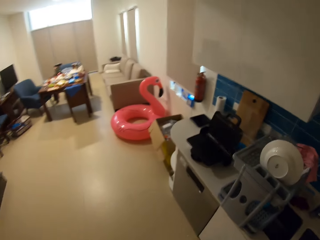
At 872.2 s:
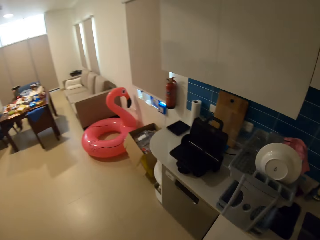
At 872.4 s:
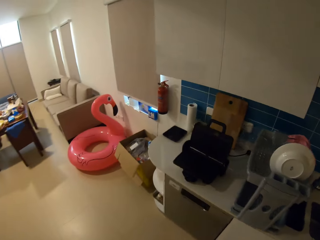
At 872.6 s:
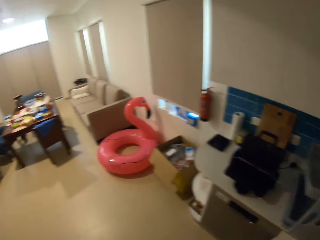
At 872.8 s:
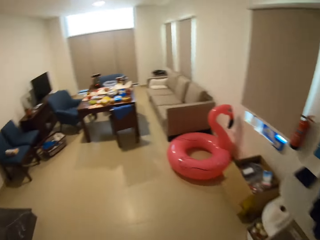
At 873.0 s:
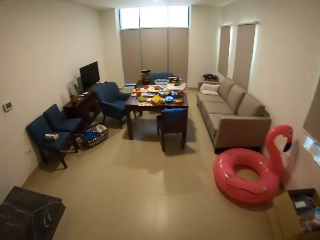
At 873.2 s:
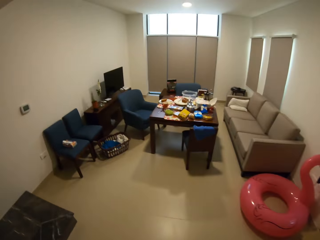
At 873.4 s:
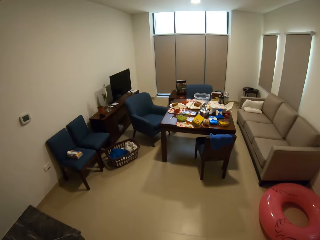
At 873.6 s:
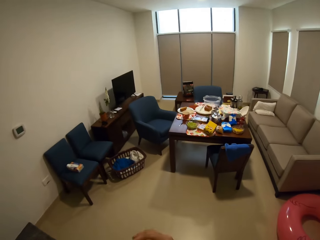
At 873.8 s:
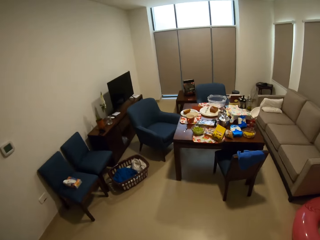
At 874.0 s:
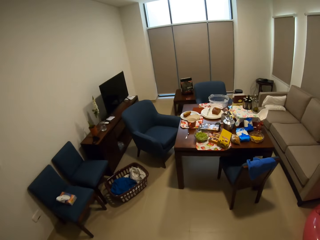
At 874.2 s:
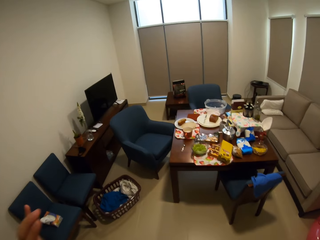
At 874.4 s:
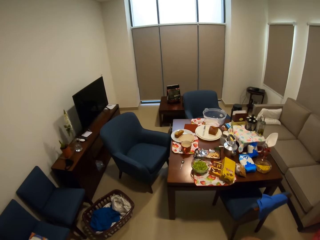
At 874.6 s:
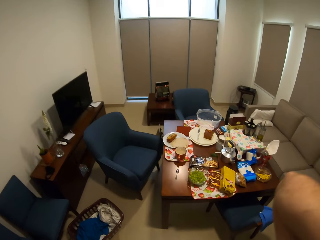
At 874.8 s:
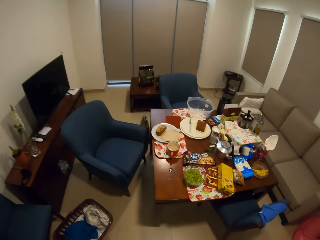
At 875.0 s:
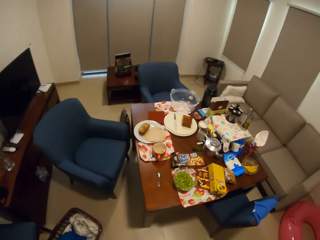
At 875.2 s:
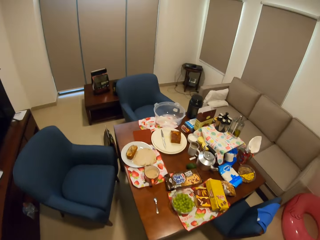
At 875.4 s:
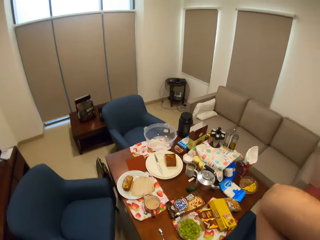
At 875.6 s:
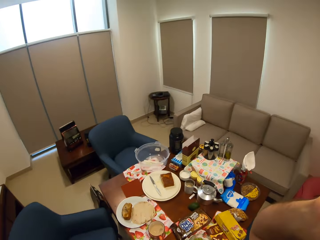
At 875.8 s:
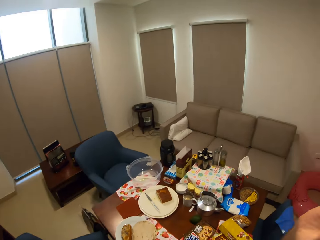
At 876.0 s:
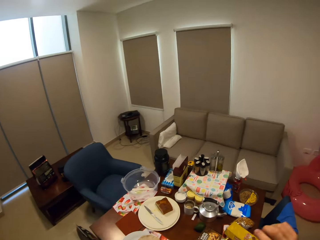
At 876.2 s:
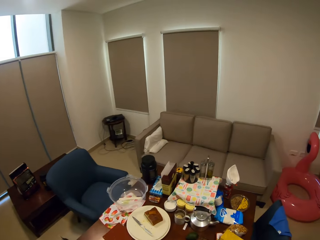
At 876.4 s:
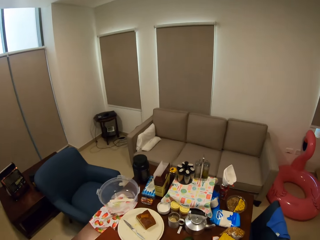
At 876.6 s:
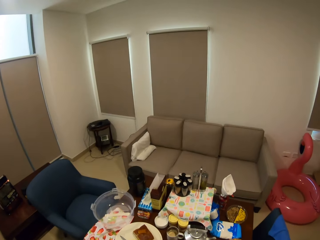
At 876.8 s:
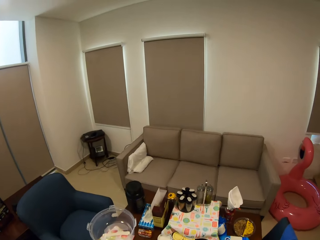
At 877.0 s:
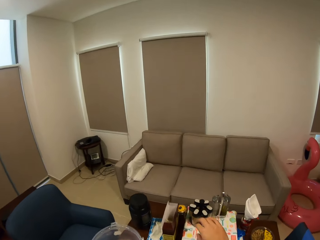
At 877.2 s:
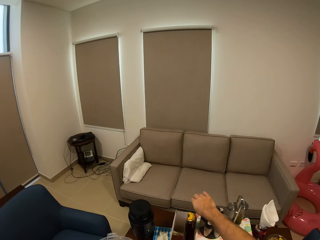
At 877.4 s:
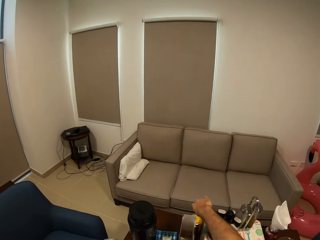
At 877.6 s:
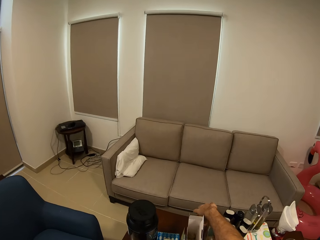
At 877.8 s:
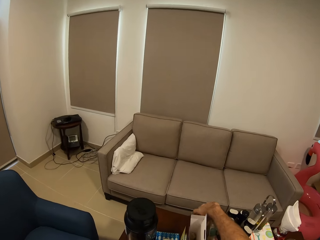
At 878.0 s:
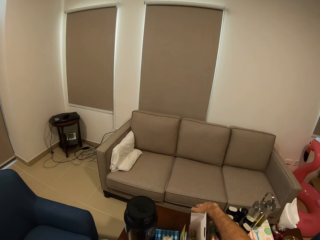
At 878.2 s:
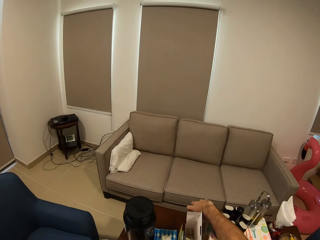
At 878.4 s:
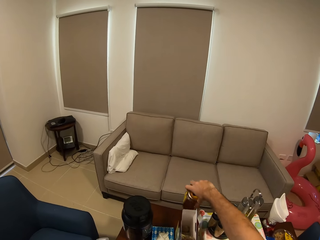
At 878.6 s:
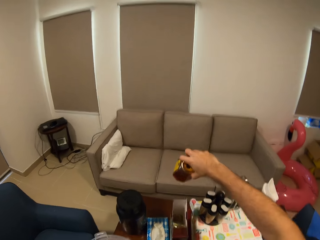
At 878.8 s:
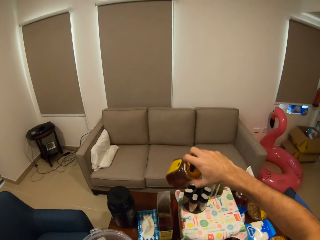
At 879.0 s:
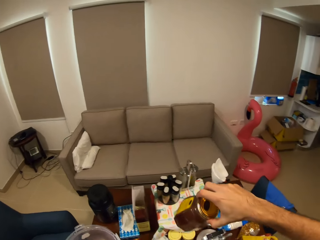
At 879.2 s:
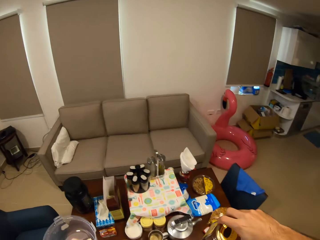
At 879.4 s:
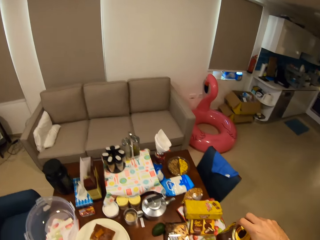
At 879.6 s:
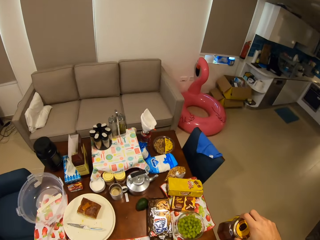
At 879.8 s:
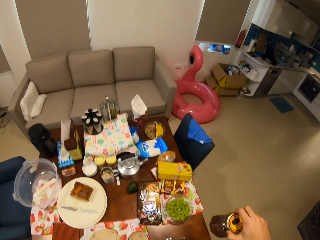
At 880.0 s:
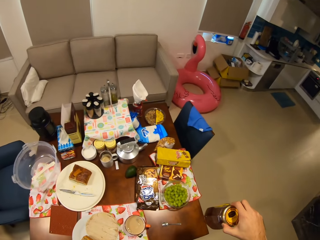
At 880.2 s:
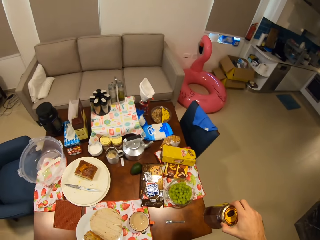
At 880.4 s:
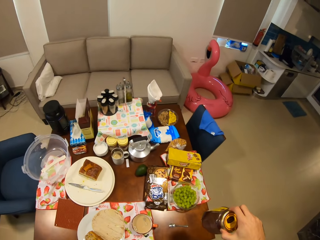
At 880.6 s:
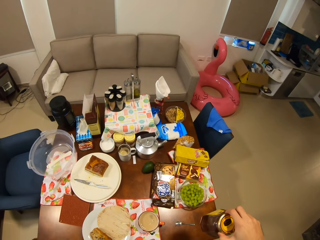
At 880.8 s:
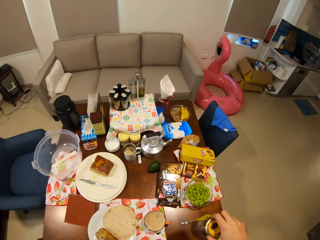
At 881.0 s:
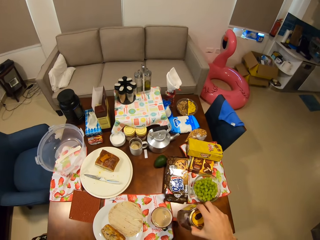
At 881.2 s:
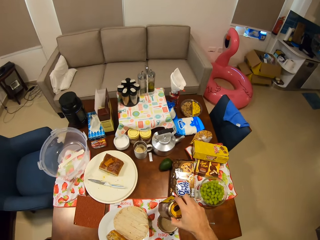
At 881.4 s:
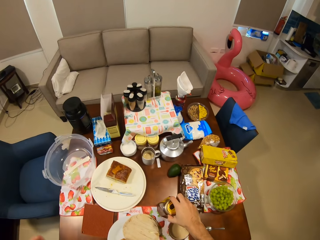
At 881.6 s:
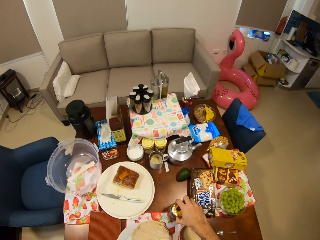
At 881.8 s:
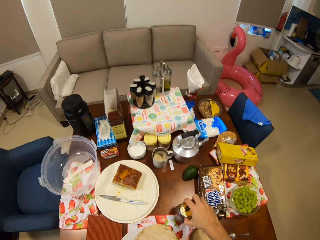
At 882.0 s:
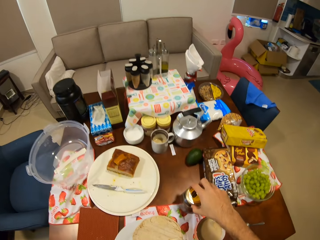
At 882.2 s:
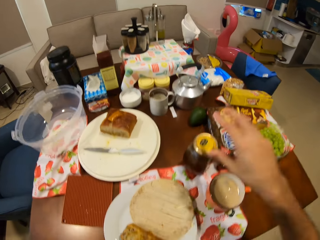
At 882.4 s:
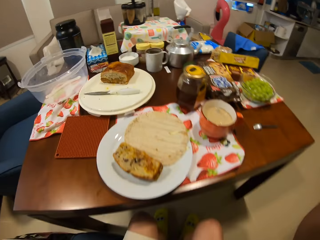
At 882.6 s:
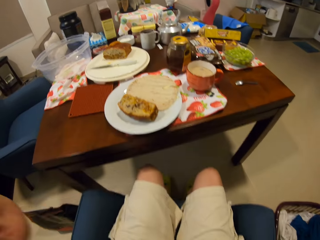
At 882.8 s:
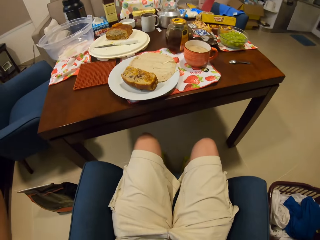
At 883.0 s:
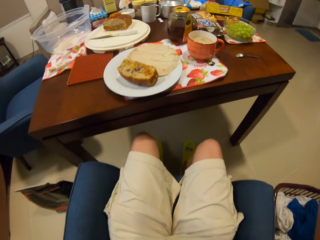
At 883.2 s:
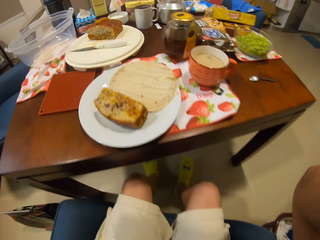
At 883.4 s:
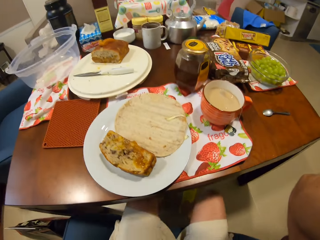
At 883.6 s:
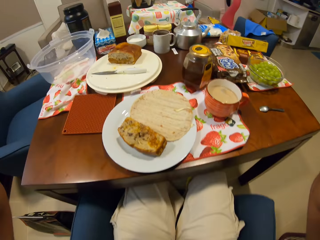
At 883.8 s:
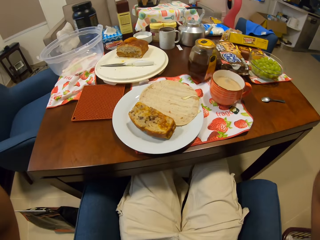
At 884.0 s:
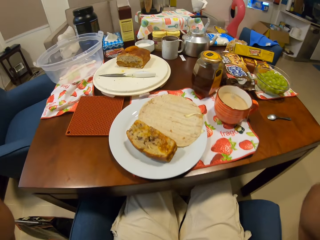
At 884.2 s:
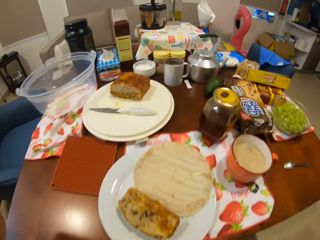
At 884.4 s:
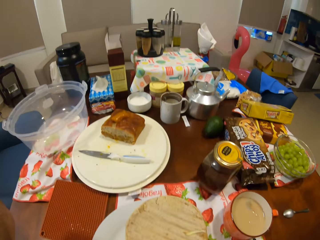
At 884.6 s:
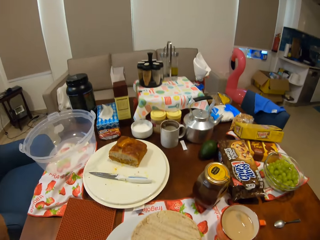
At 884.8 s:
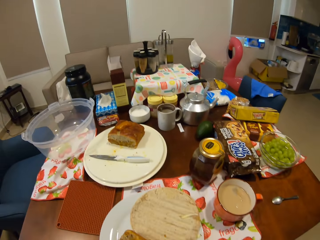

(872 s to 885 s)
The camera wearer walks around in the house. He picks up a jar of honey from a dining table with his right hand. He places the jar in his right hand on the dining table. He sits on a chair.

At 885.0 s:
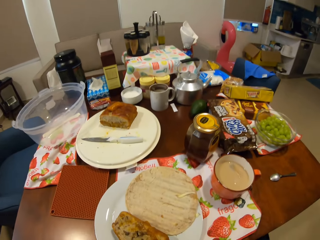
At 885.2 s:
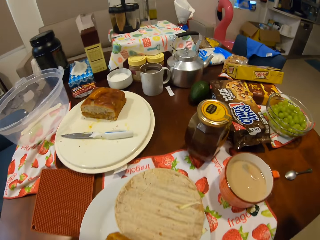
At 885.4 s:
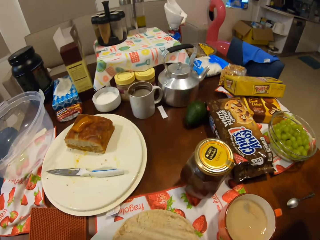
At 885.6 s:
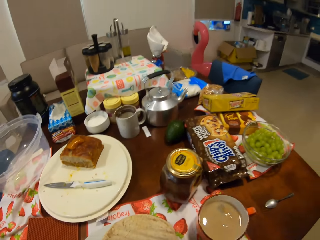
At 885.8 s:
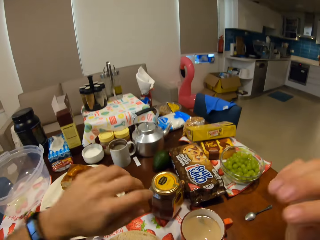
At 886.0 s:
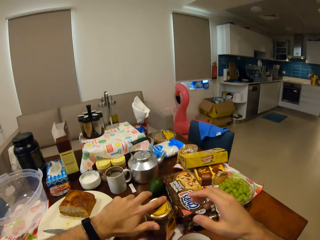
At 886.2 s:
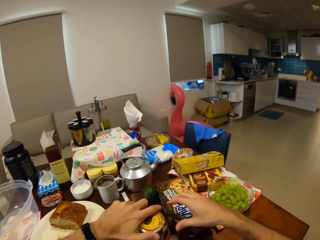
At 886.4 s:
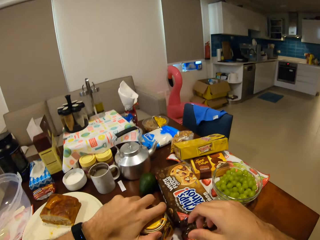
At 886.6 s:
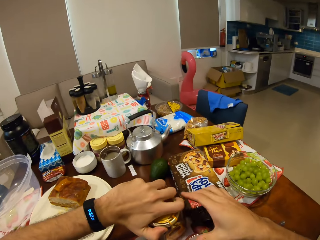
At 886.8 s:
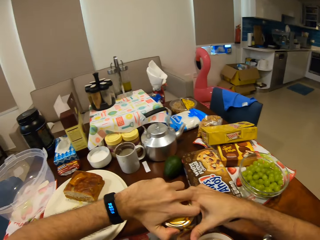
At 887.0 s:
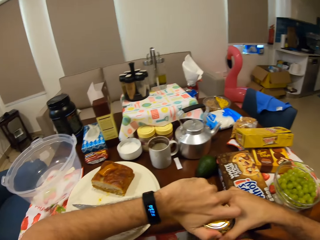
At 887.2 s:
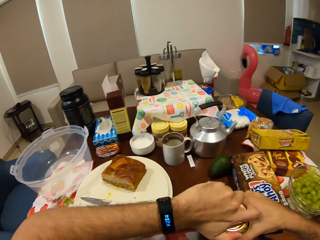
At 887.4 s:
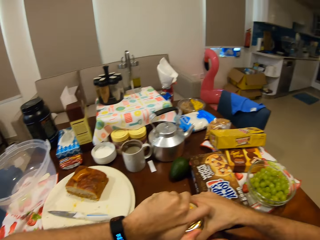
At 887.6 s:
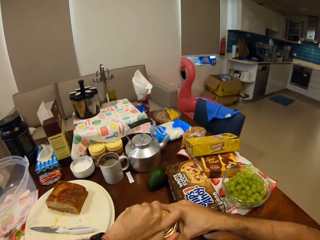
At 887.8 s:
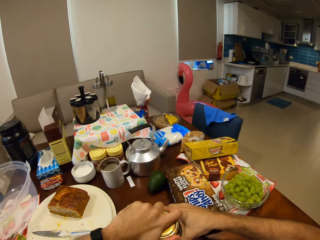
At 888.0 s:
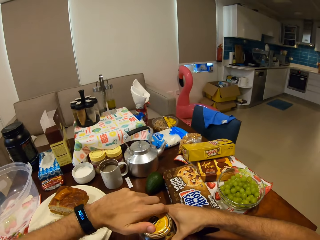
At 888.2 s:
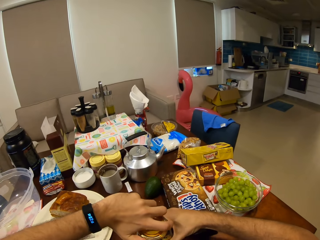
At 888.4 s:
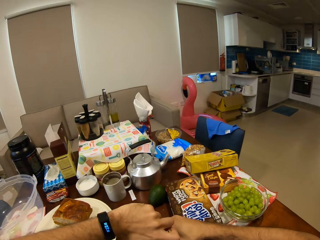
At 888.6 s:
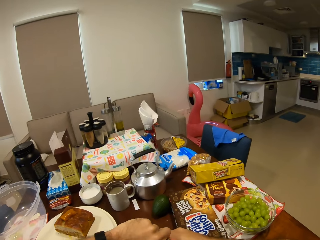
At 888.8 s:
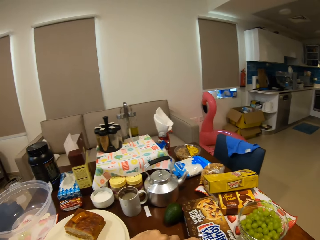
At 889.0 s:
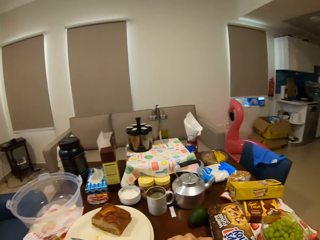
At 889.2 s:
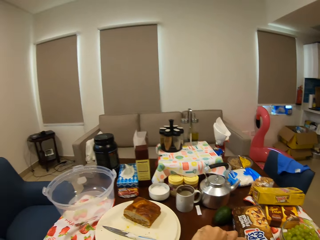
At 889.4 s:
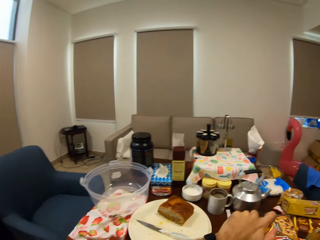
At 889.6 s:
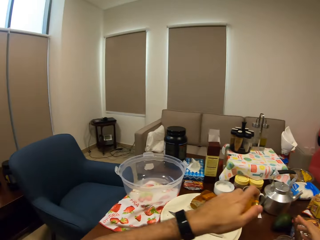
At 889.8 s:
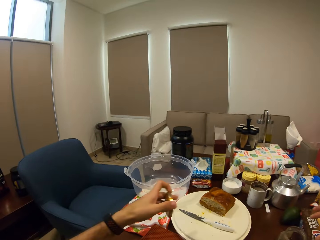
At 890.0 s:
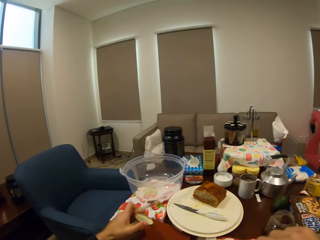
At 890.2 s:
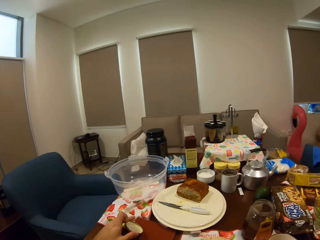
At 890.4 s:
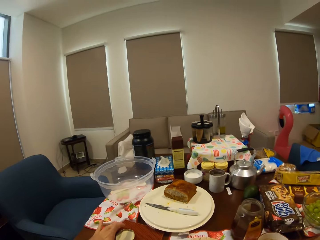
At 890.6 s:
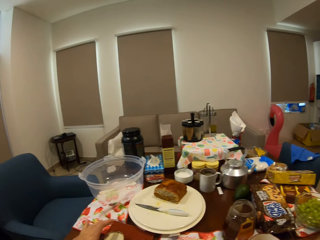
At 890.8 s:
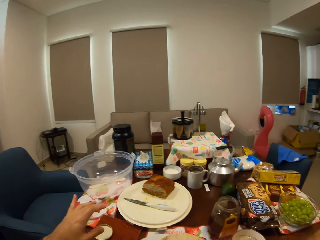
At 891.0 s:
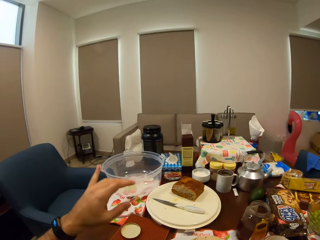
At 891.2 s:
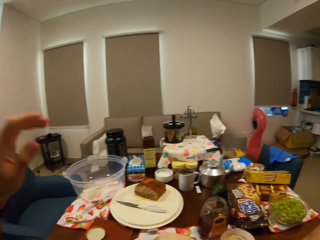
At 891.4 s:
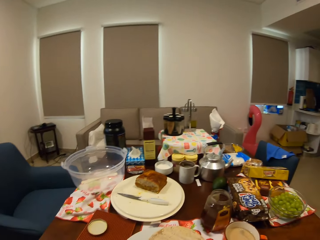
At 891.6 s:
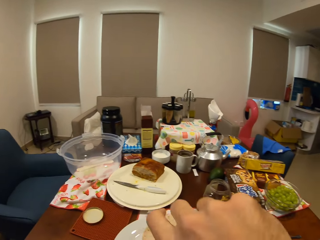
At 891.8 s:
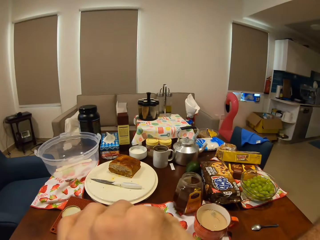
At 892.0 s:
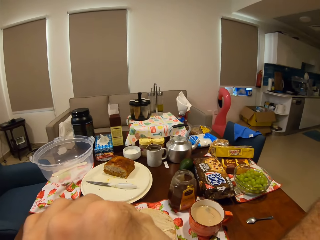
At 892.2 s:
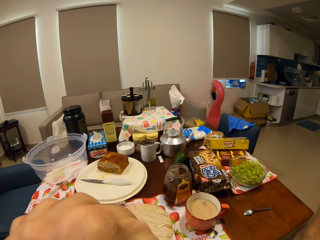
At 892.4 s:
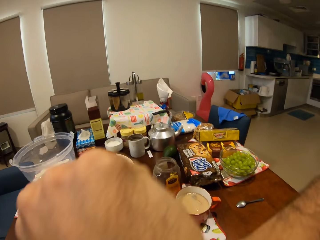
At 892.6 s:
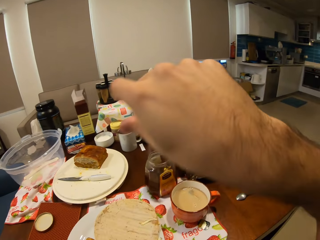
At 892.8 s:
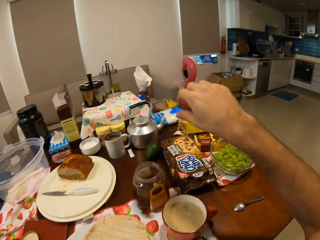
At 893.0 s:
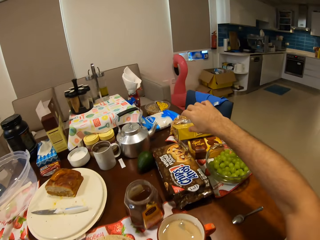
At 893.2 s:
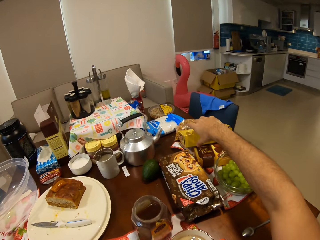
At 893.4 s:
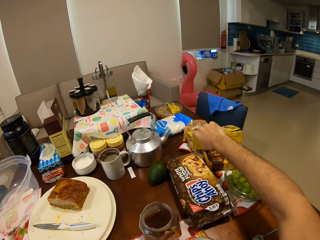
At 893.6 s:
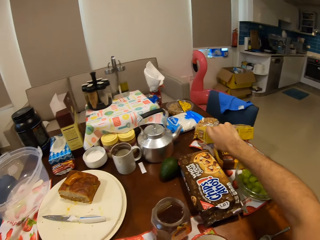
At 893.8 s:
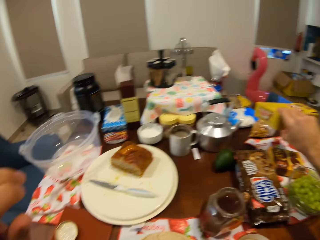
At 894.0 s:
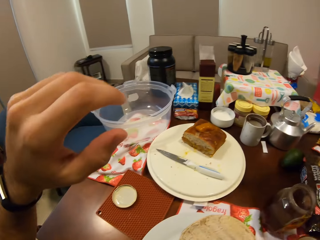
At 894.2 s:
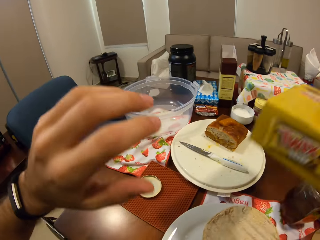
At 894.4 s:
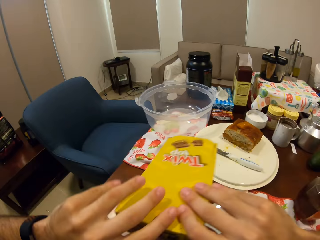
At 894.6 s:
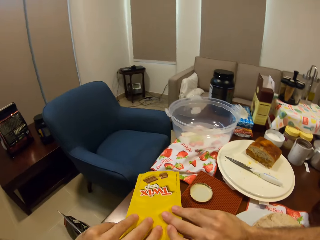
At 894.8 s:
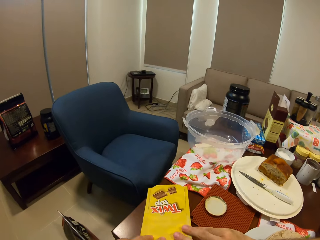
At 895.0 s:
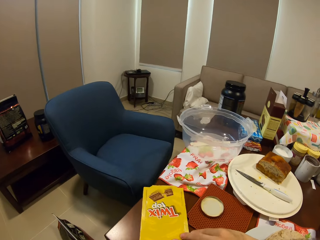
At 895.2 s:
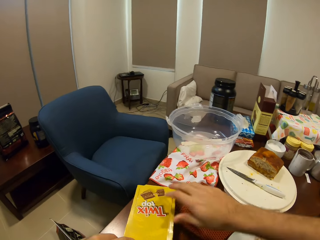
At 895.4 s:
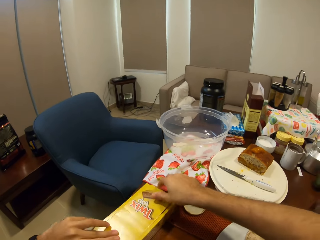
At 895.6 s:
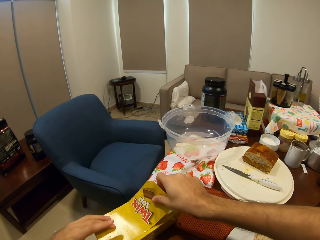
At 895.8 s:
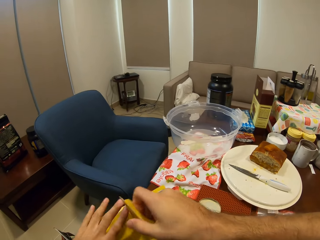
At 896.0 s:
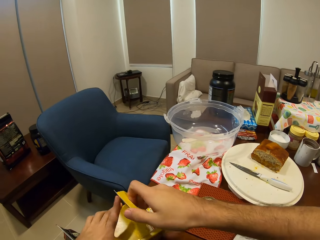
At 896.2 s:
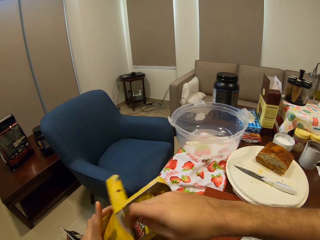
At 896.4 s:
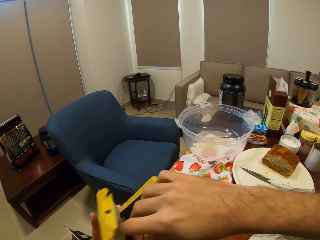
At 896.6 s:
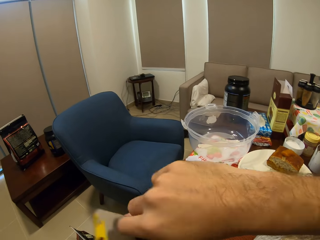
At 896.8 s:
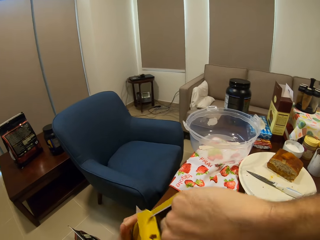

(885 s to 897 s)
The camera wearer opens the jar lid with his left hand. He places the lid in his left hand on the dining table. He picks up a box of chocolate biscuits from the table. He places the box of biscuits in his hands on the dining table. He opens the box cover with his right hand.
